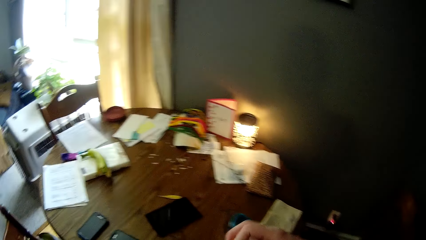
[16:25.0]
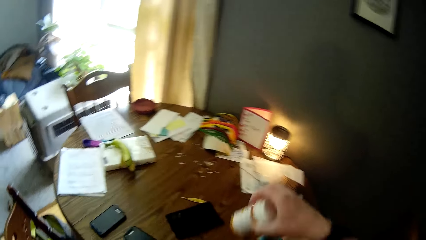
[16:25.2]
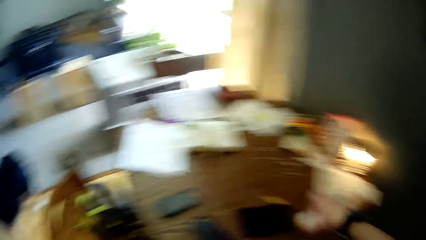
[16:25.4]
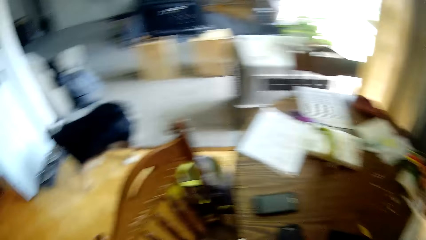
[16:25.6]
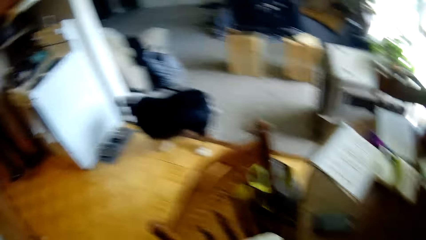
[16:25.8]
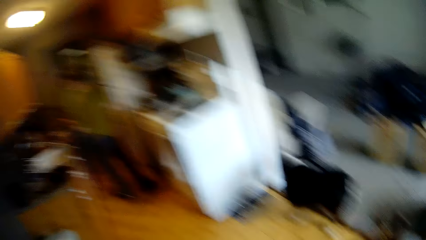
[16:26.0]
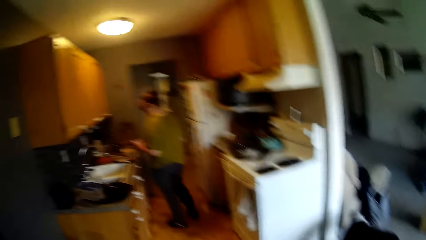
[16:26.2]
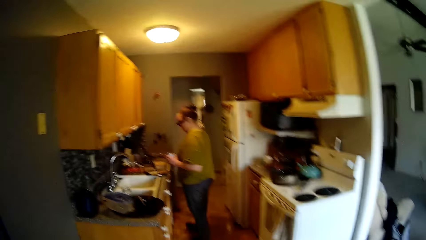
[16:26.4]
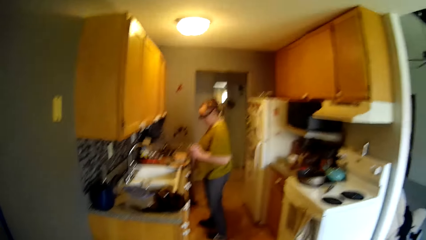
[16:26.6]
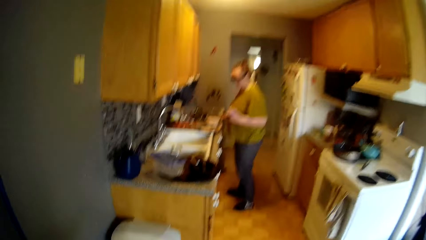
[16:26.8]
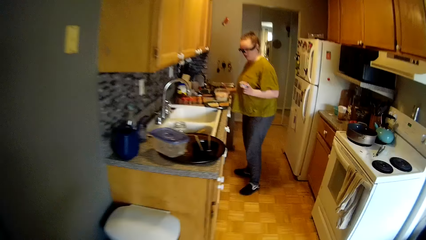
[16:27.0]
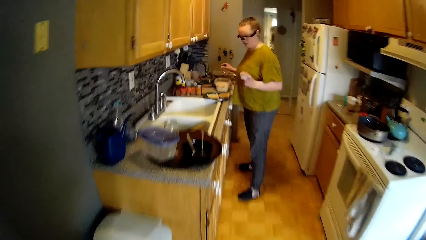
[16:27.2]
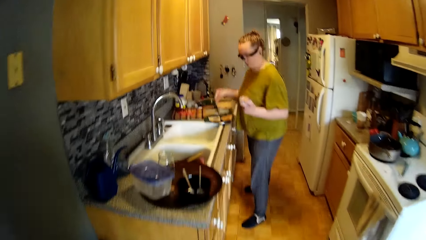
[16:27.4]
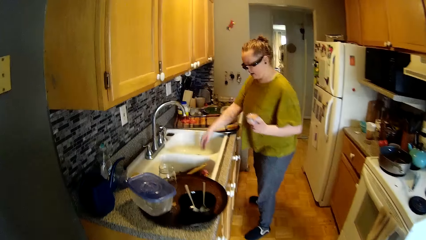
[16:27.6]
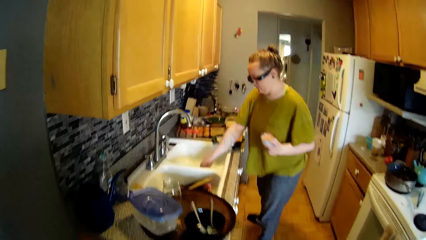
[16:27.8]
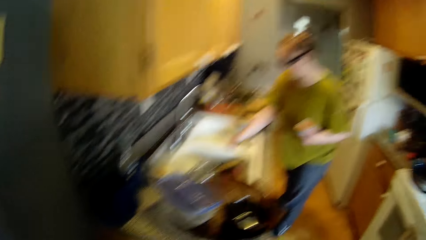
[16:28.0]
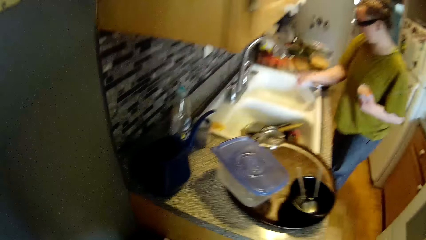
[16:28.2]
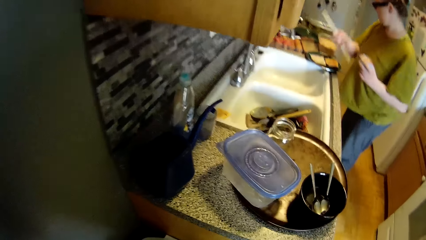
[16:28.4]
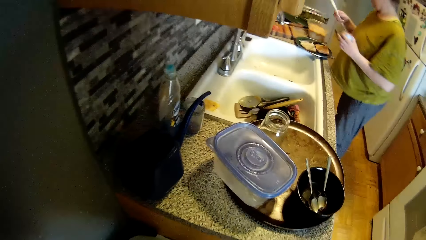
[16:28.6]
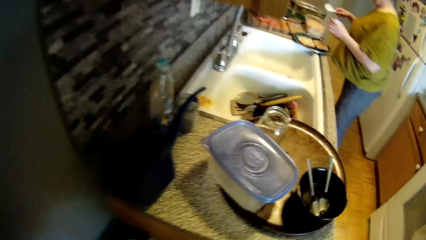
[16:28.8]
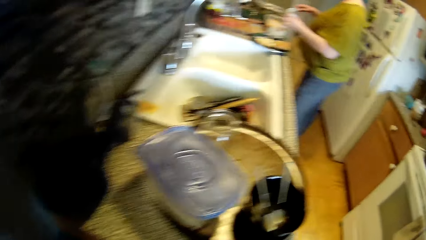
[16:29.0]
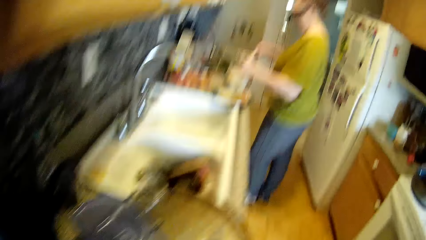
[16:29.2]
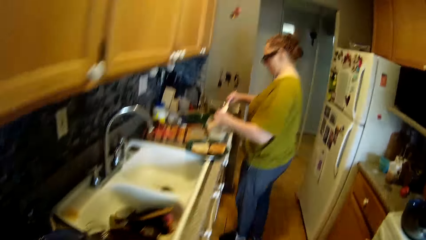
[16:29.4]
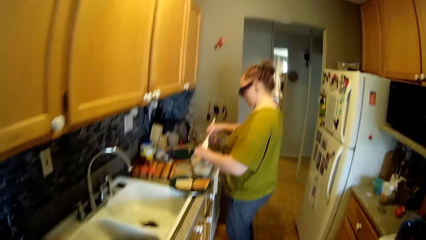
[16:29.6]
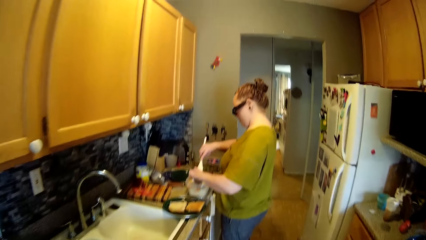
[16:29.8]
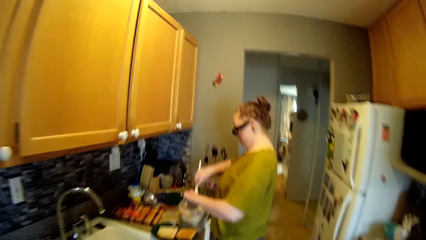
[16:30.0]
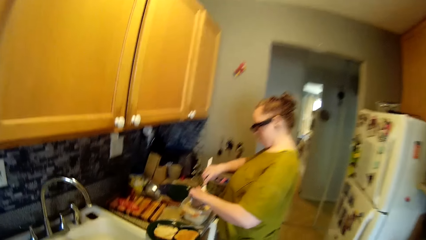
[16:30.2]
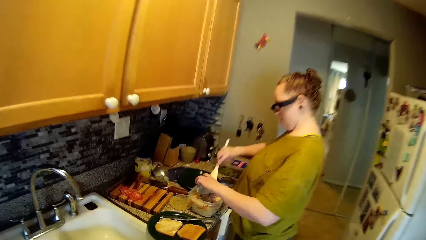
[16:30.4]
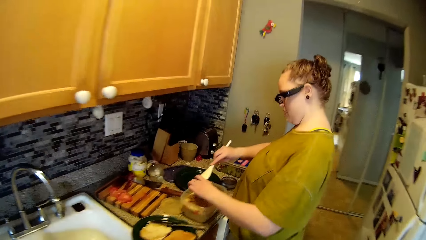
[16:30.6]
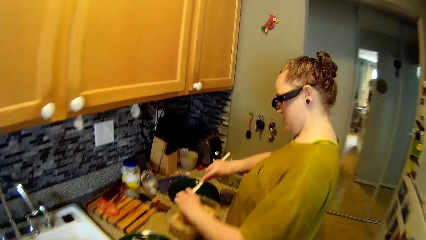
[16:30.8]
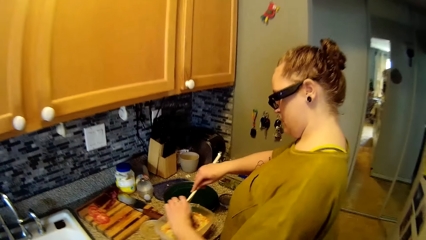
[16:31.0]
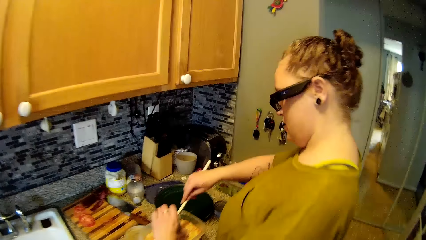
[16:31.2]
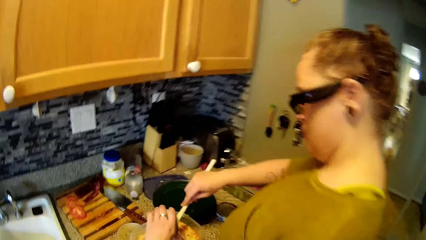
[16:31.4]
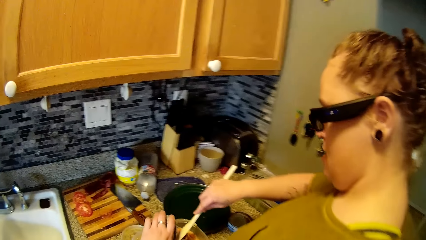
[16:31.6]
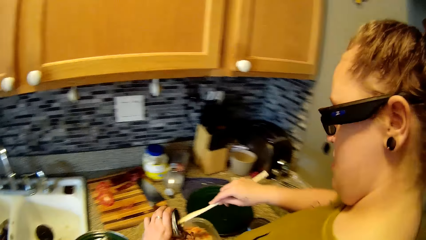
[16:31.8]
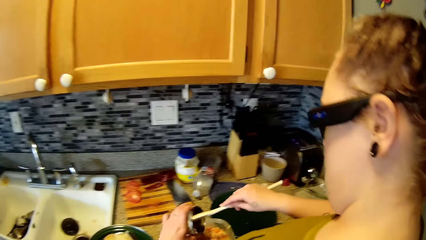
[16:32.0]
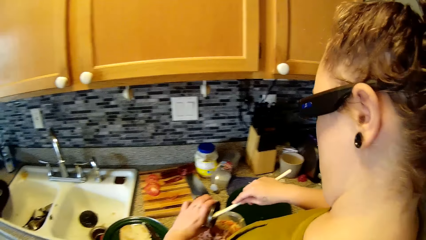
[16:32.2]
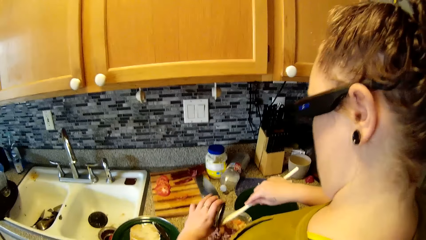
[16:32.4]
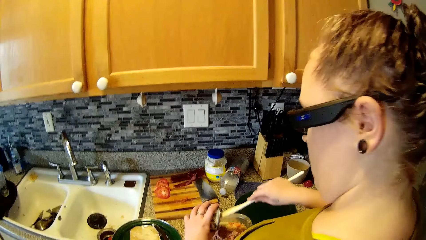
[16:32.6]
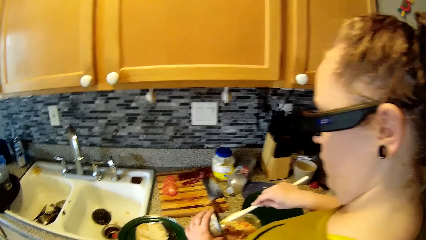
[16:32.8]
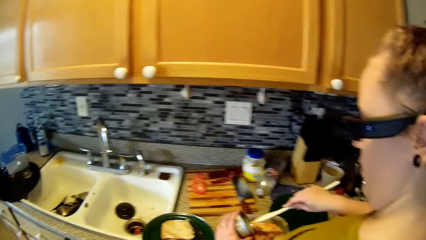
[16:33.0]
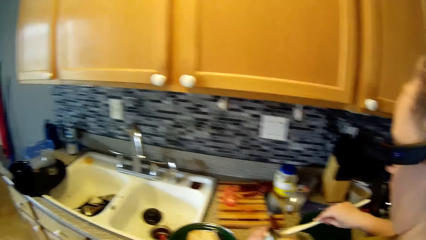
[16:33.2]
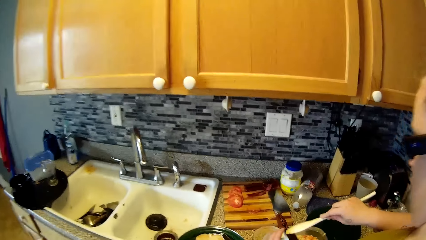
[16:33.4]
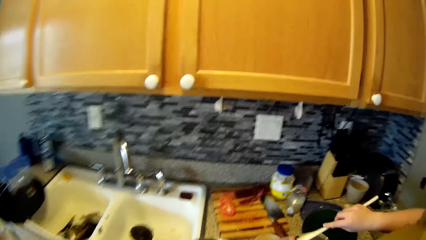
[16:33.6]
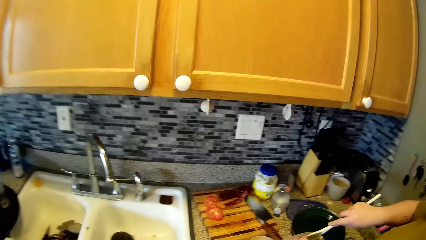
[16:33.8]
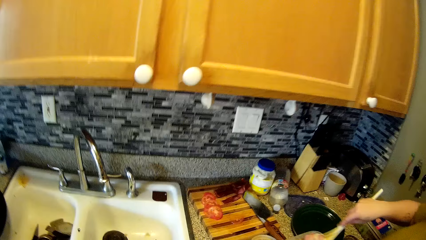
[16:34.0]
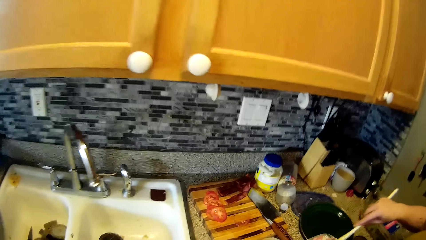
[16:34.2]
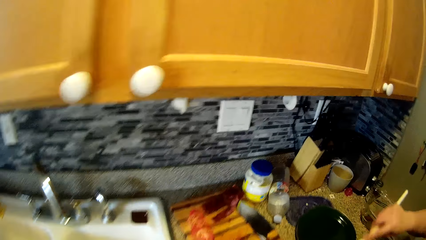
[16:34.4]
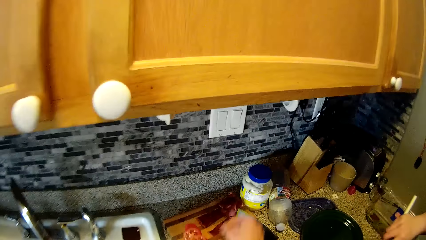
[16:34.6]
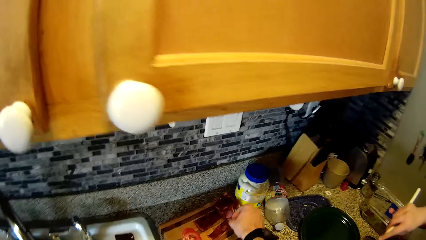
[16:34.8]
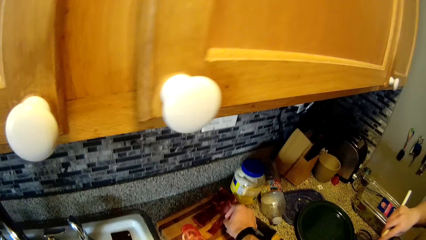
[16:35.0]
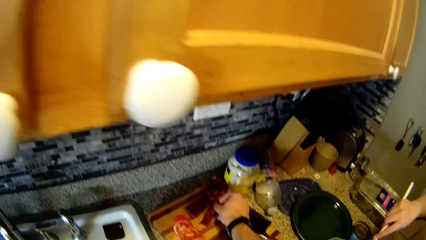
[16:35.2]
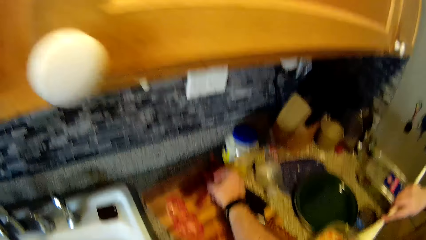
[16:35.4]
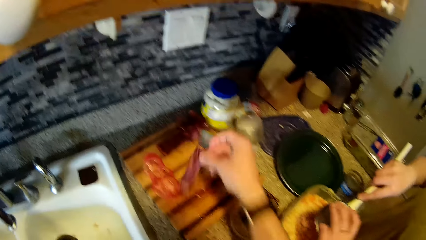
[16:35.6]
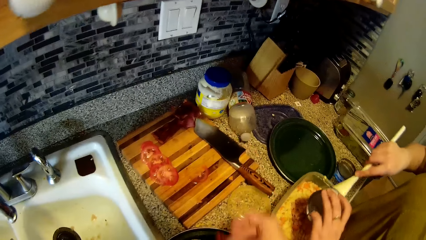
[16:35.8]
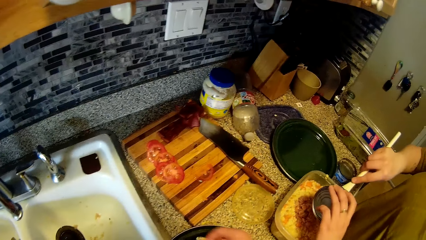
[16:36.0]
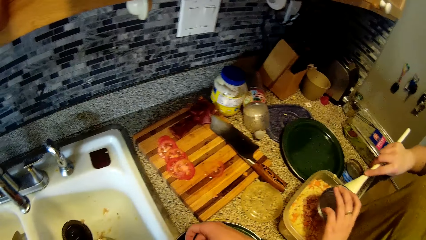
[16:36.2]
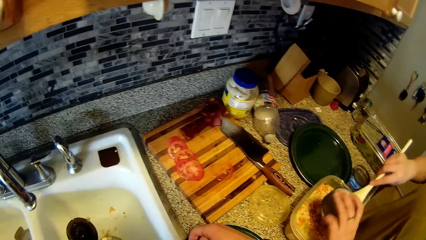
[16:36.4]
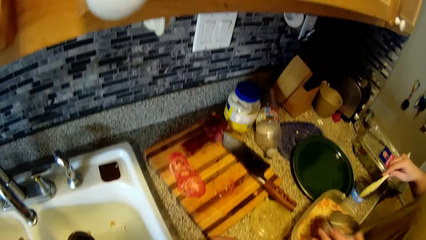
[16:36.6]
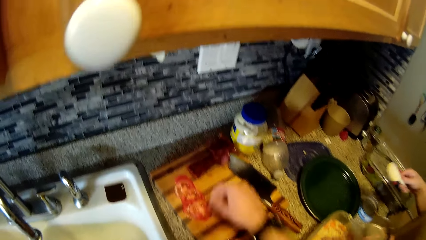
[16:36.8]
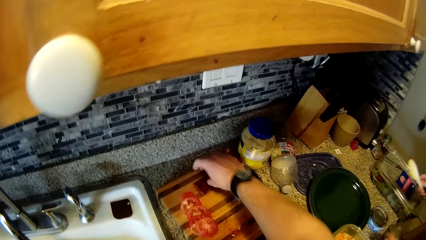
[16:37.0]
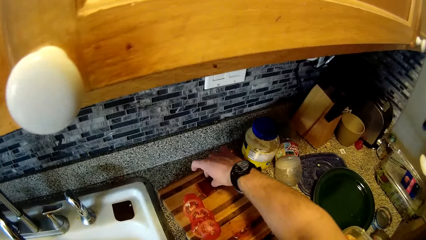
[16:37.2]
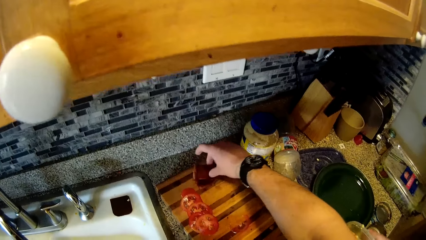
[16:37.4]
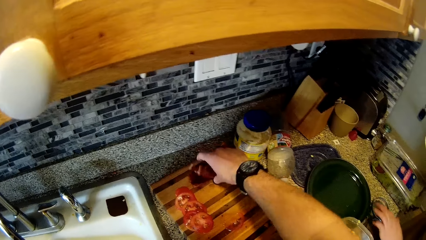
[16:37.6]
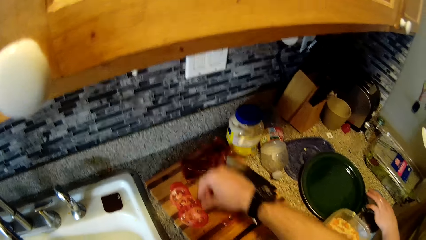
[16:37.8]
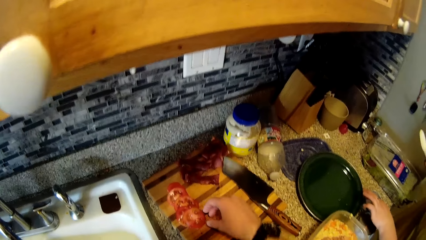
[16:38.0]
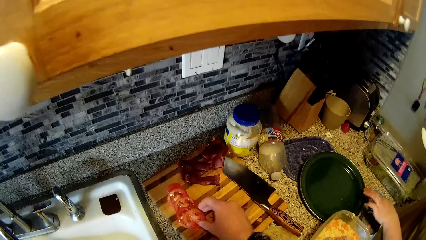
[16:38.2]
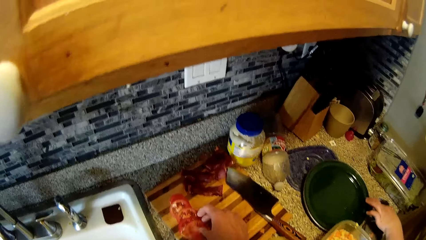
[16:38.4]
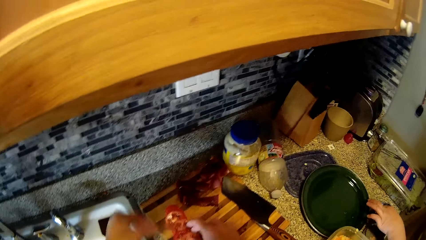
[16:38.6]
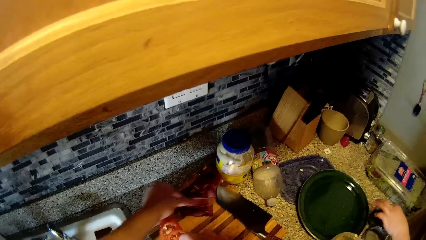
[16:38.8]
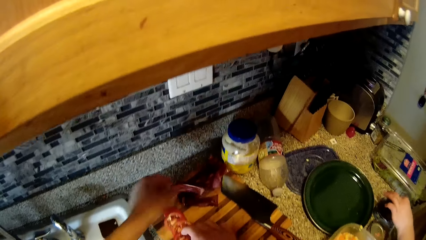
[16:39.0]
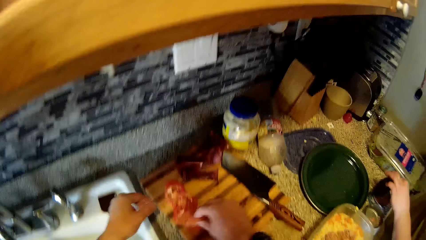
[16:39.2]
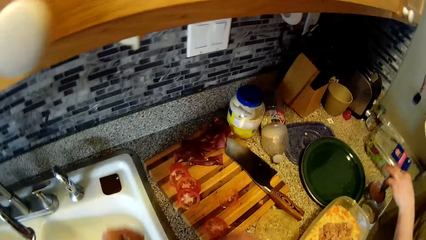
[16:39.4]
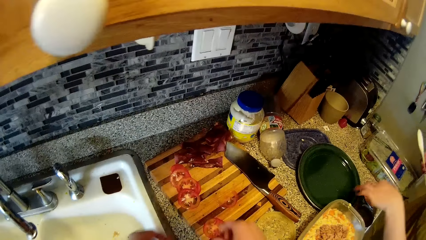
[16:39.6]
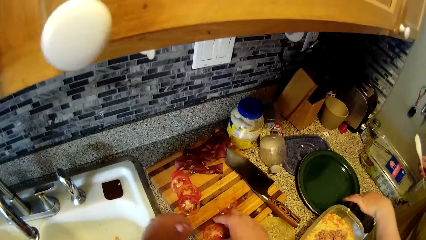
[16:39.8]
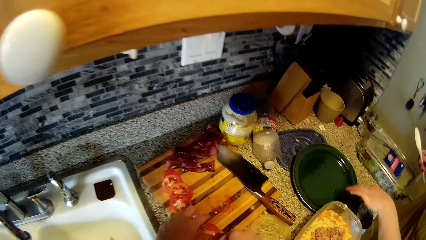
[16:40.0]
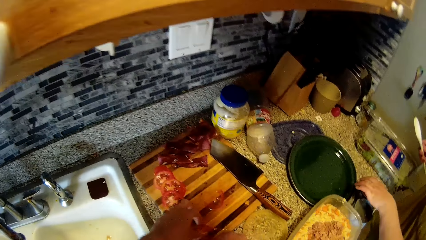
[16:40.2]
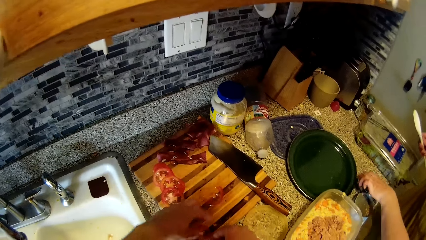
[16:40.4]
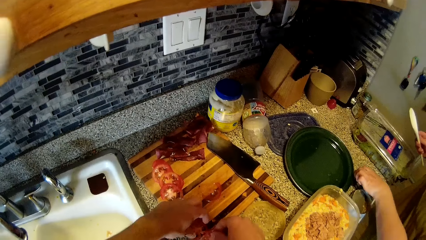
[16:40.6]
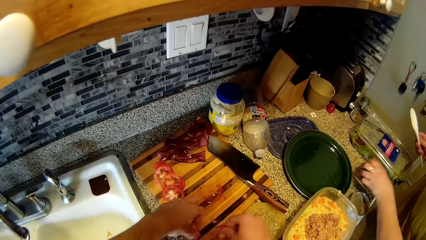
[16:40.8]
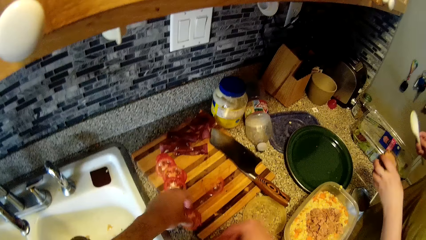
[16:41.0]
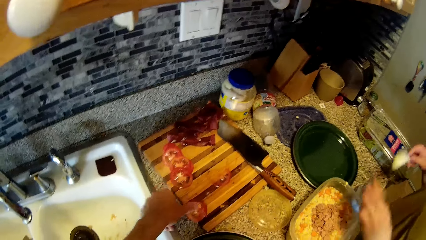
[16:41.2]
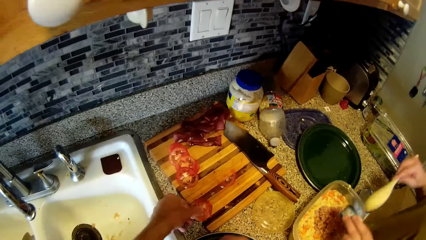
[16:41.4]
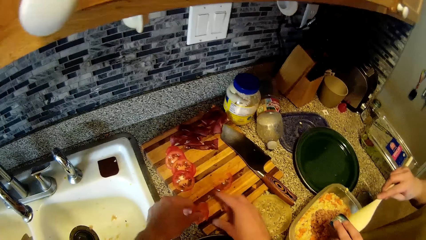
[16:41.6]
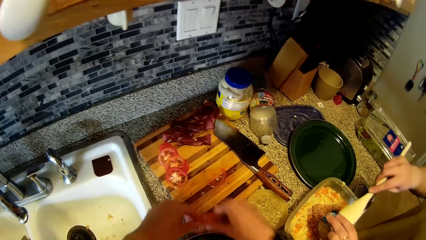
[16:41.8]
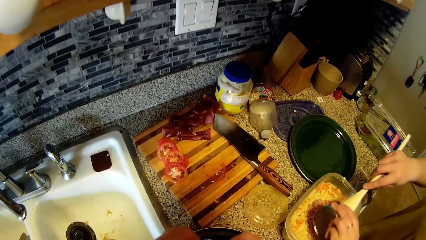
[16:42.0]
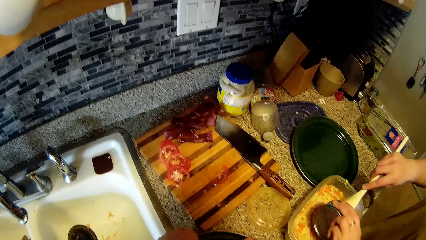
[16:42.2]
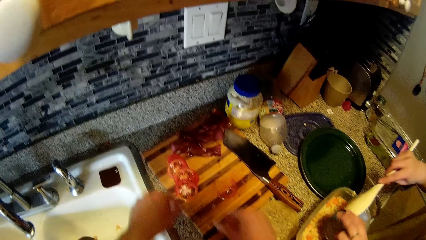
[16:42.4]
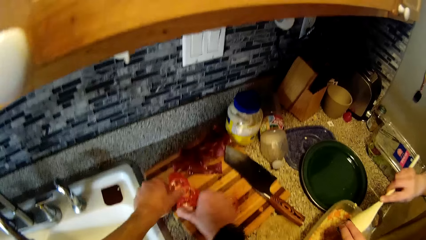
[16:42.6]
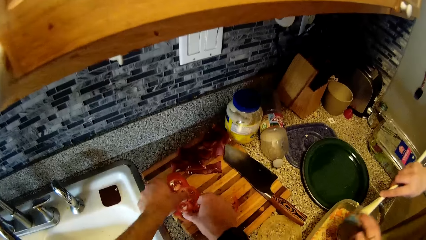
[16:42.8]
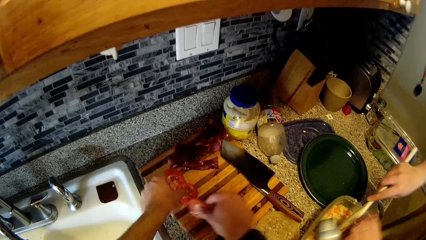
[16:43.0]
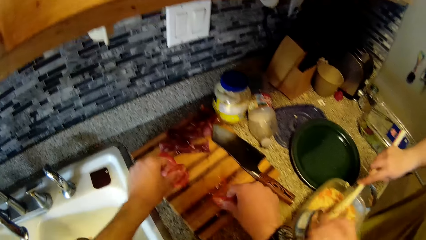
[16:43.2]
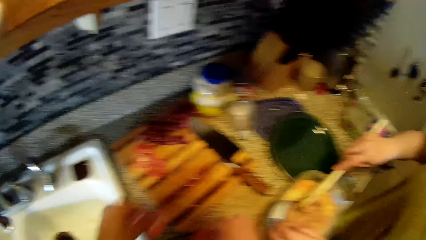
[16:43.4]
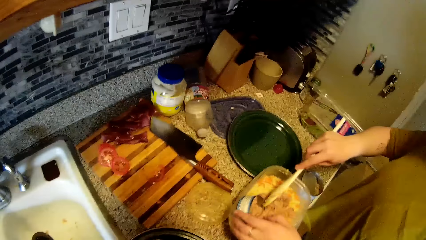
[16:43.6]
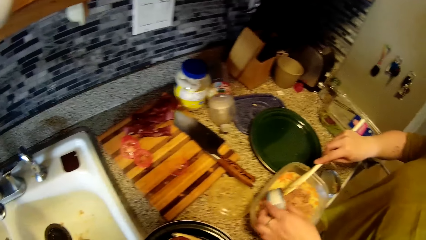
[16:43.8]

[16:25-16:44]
The woman places a drug bottle on the table with her right hand. The camera wearer walks to the kitchen. The woman picks up a turning stick in the kitchen sink with her right hand. The woman scrapes out green peas from a can in her left hand with the turning stick in her right hand. The camera wearer picks sliced meat from a chopping board with his right hand onto a frying pan. He picks sliced tomatoes from the chopping board from the kitchen cabinet with both hands. The woman picks up a can of shredded meat with her left hand. The woman scrapes the shredded meat from the can in her left hand into a bowl with the turning stick in her right hand.
